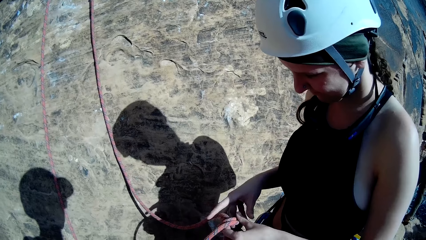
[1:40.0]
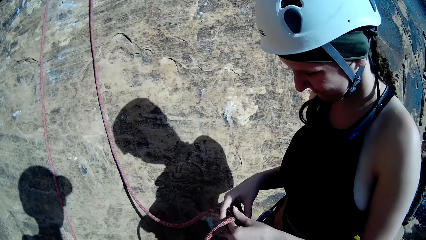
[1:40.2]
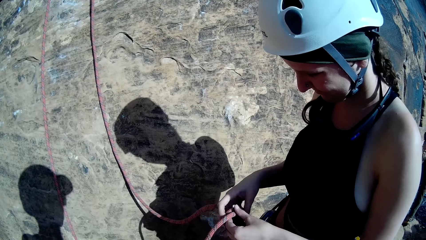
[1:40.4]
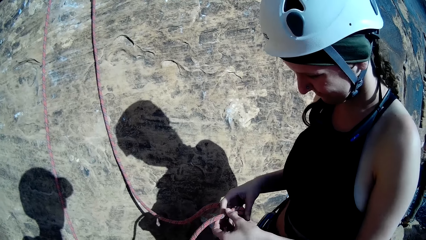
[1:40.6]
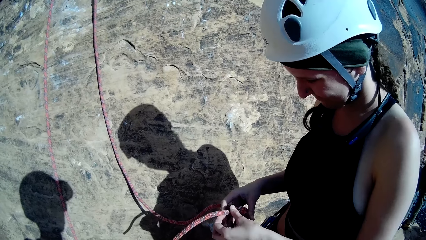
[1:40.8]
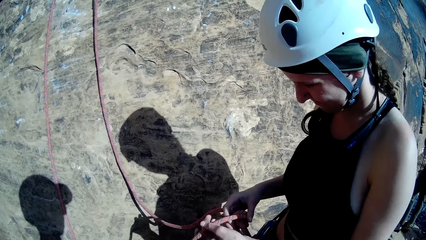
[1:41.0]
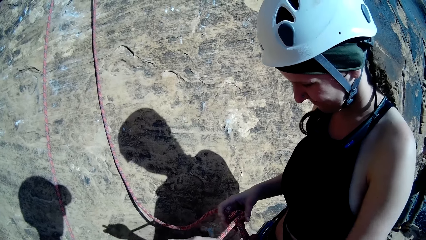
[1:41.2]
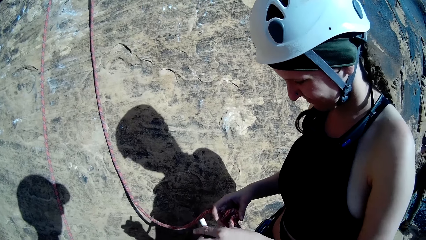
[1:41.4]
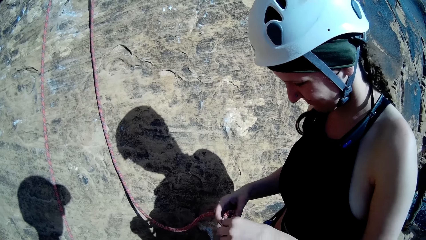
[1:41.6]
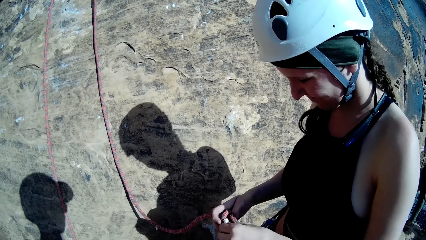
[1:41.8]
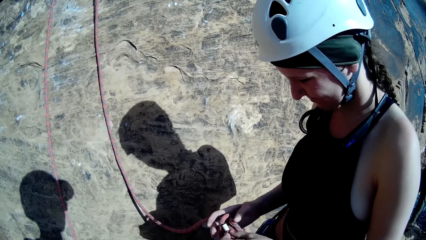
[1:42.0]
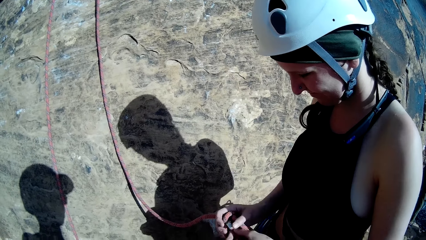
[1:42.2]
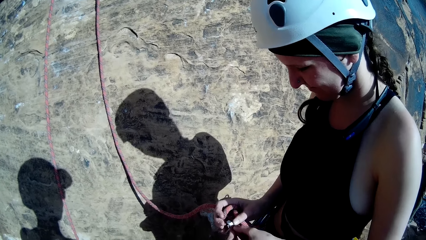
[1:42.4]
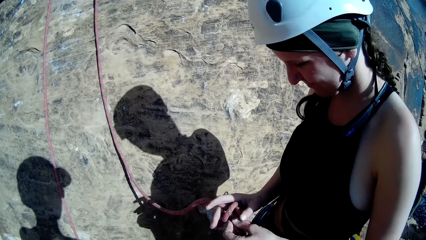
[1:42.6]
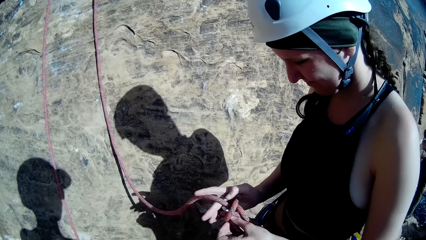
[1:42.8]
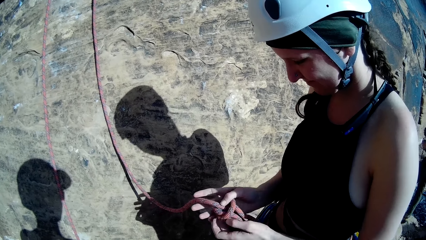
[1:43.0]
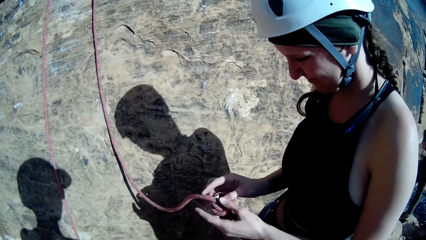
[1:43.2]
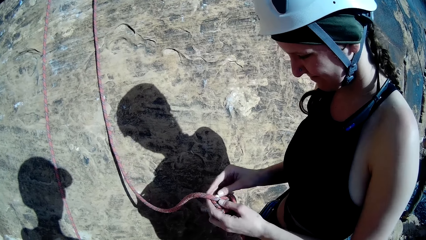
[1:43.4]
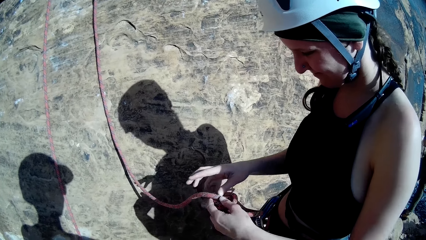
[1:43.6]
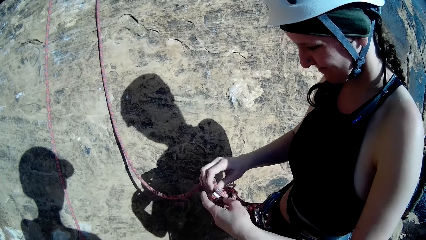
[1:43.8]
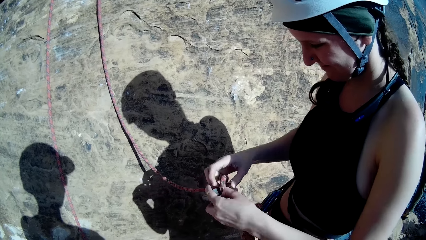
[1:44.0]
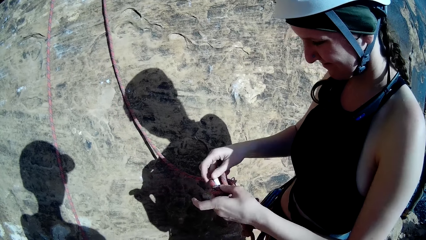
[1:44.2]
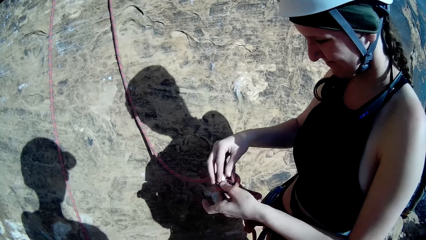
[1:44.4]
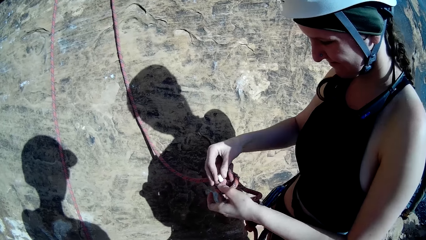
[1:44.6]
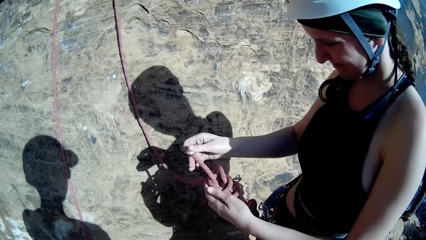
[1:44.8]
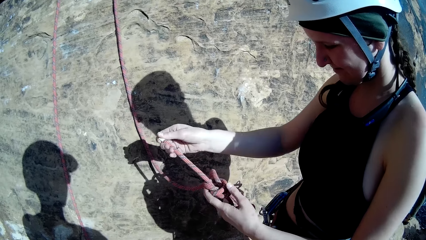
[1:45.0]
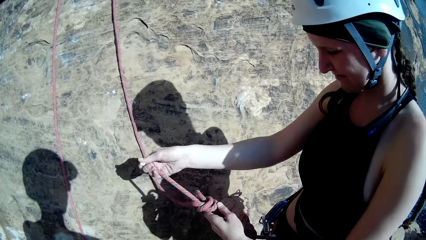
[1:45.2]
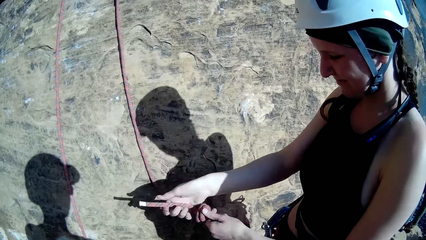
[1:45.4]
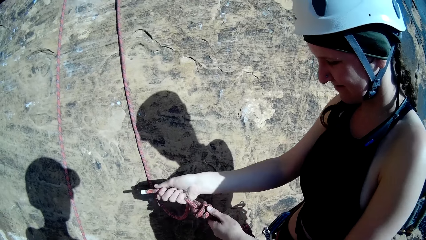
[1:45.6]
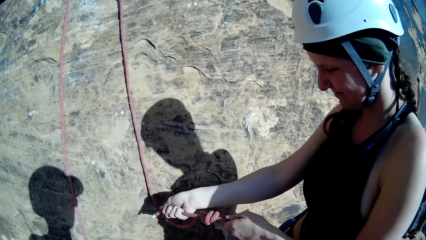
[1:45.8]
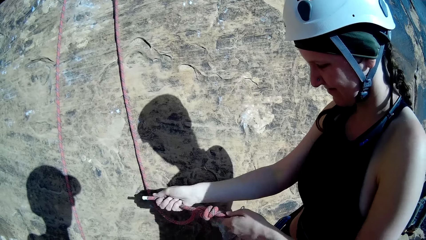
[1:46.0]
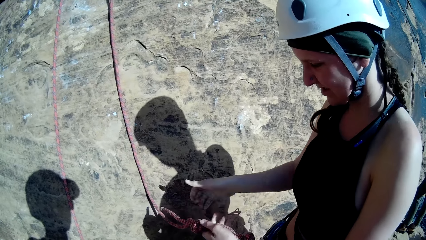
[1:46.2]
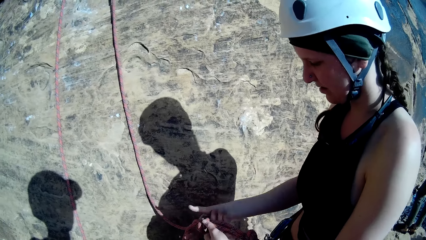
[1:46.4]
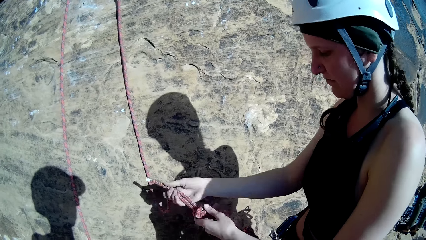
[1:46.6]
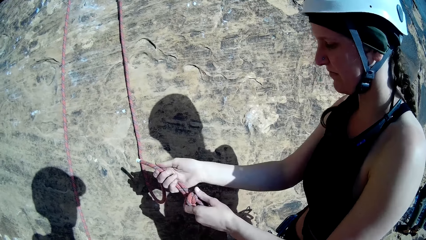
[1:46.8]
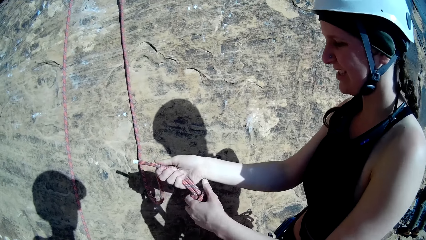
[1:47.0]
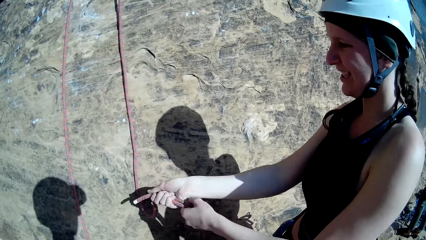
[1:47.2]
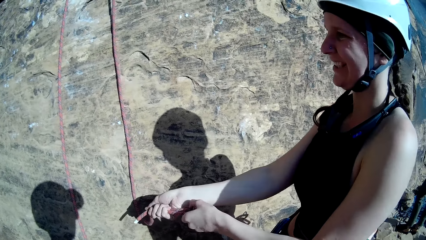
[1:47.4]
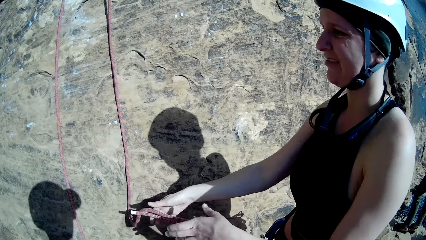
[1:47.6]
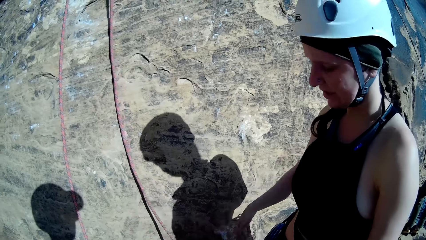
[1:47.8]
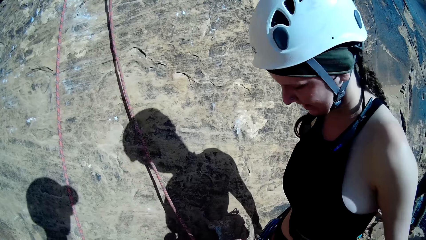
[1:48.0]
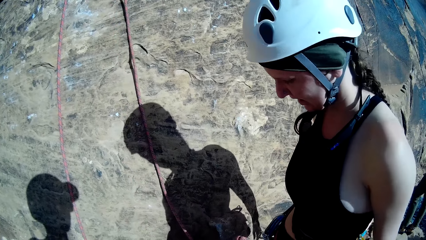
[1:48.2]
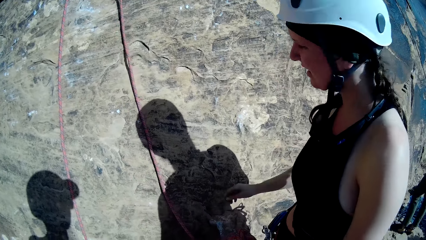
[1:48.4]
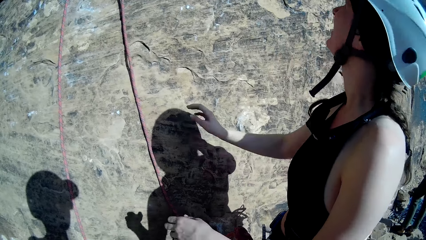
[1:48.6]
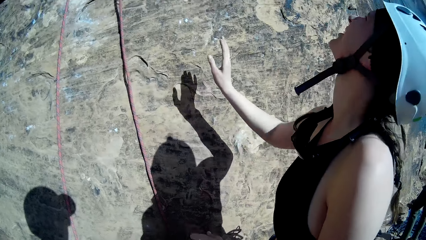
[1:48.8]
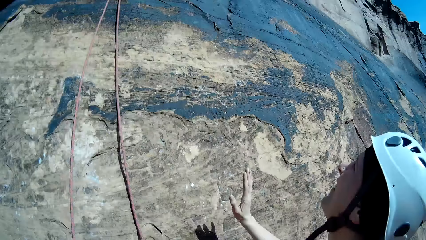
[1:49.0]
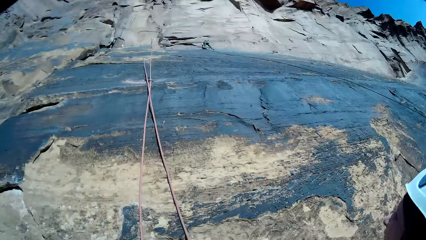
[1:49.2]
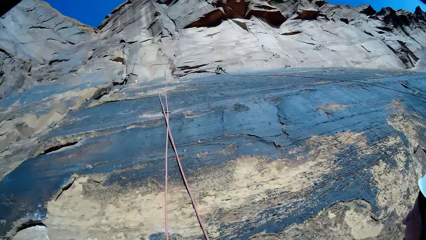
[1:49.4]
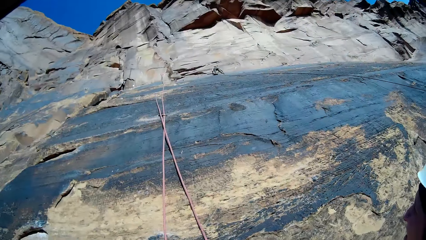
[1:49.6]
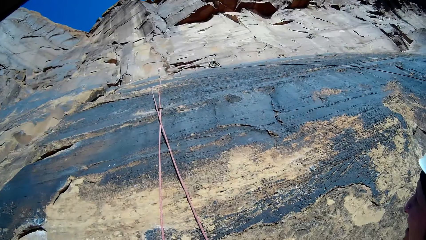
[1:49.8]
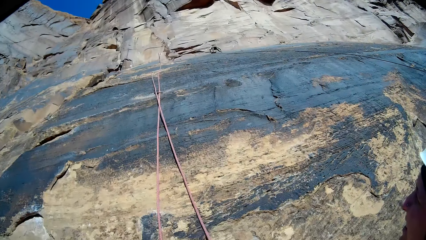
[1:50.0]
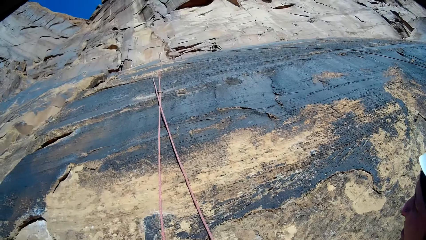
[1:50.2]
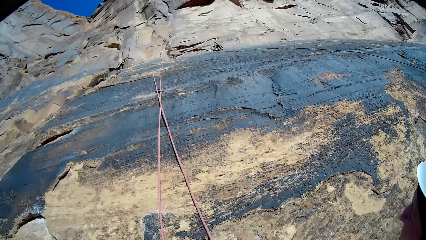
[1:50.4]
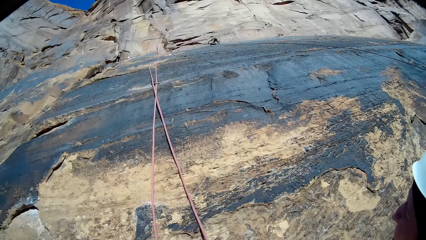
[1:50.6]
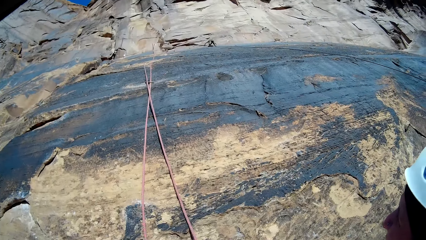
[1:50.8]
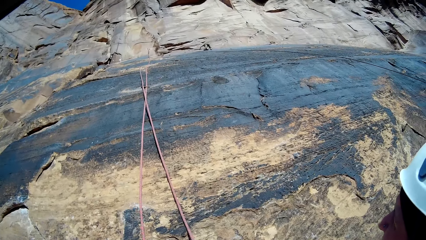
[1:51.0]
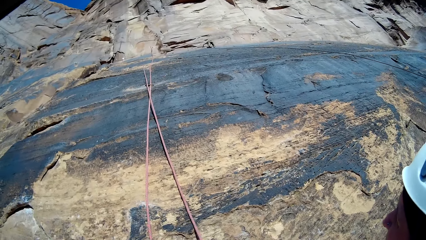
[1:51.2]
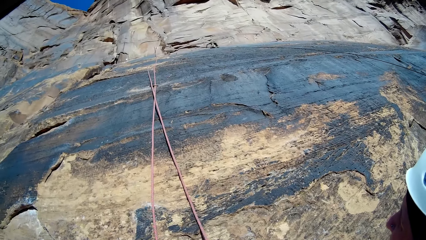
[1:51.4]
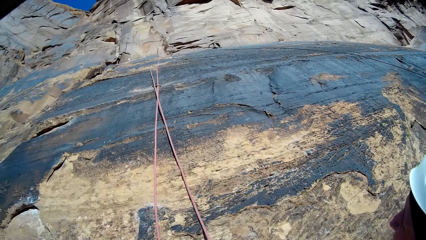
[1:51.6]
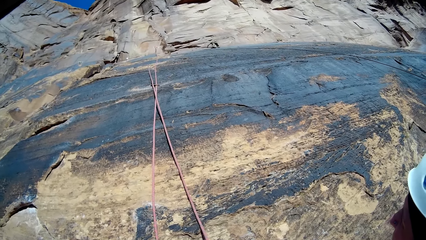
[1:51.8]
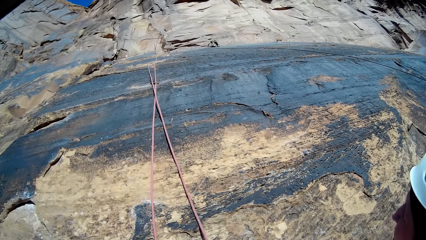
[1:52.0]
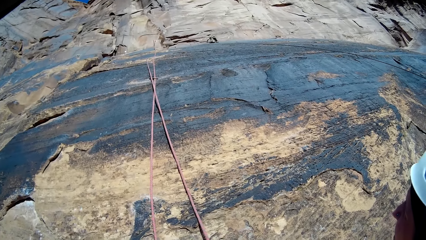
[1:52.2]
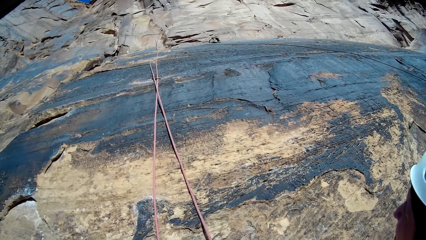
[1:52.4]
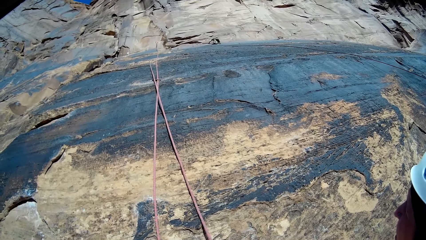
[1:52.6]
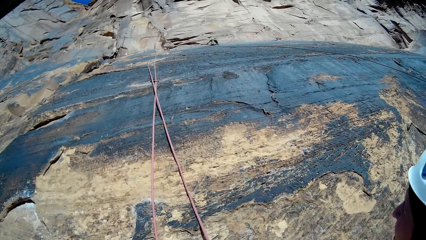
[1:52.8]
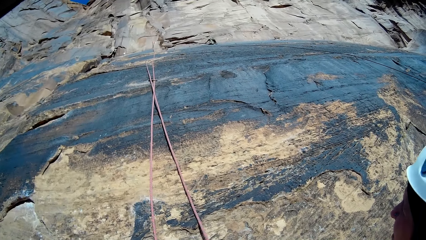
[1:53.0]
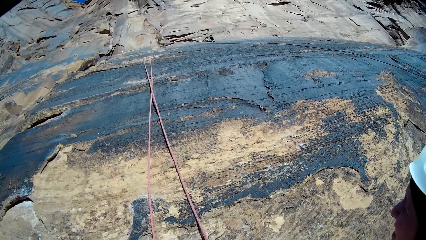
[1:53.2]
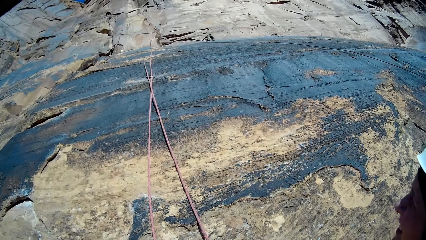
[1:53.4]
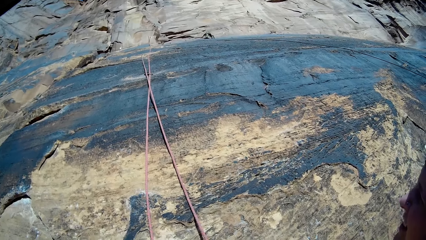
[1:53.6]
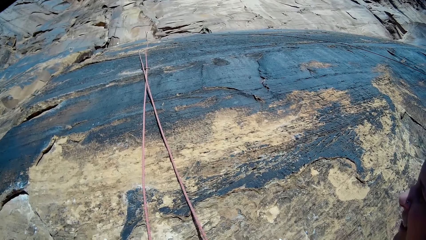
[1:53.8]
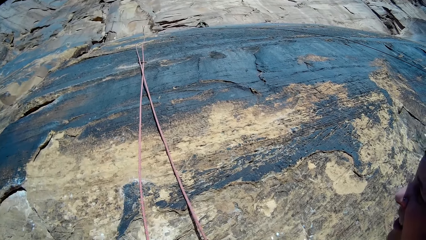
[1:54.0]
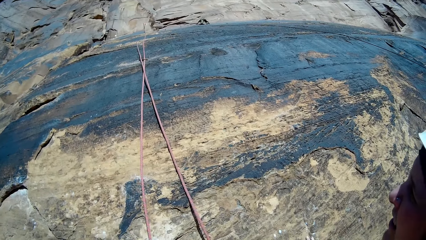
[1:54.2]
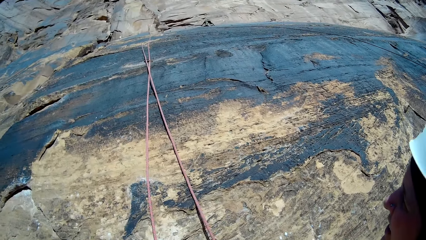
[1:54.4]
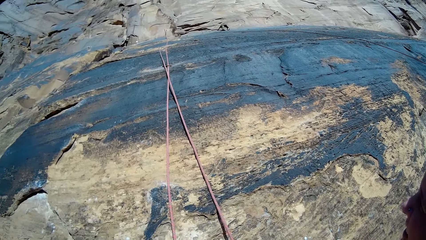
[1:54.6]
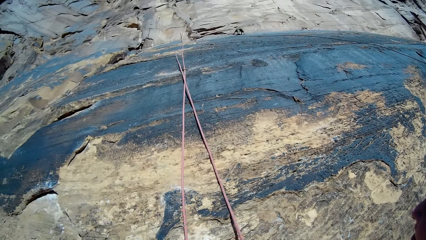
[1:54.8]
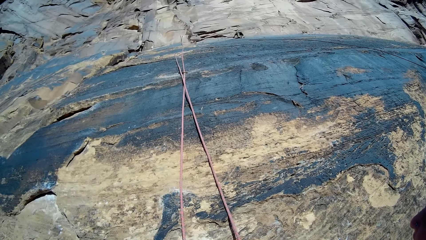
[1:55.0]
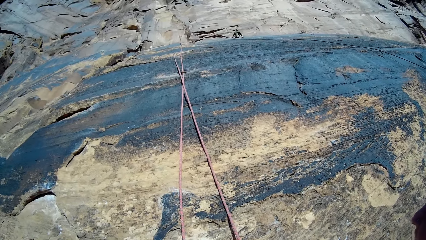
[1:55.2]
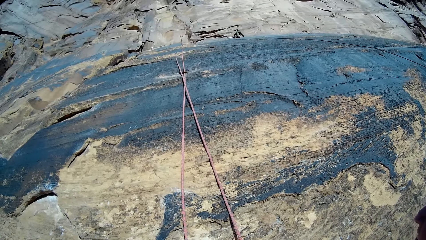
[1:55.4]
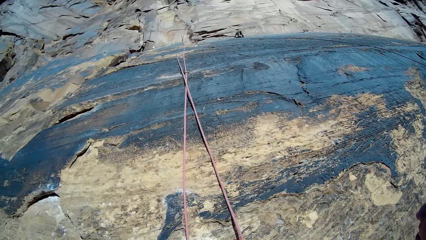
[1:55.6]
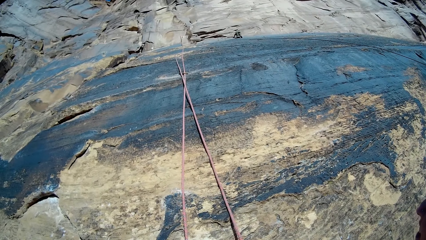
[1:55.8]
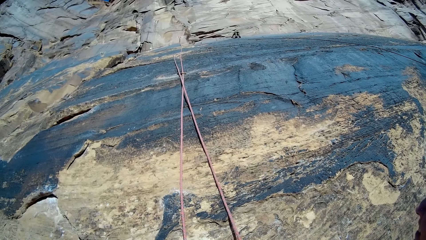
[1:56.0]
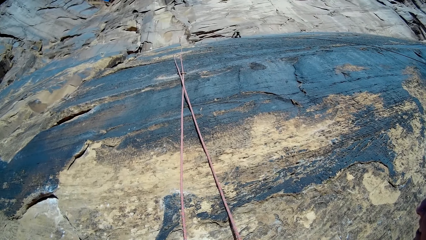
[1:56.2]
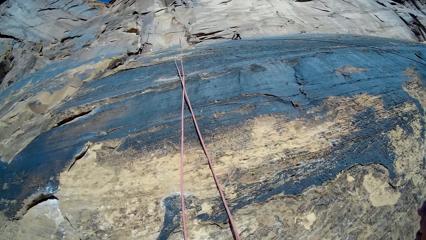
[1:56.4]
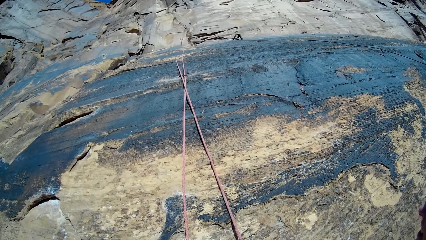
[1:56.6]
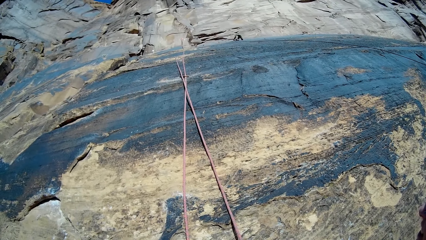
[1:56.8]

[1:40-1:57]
A climber removes both hands from the set rope attached to her waist harness. The camera wearer looks up the rocky mountain.
